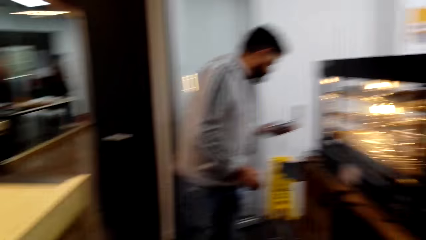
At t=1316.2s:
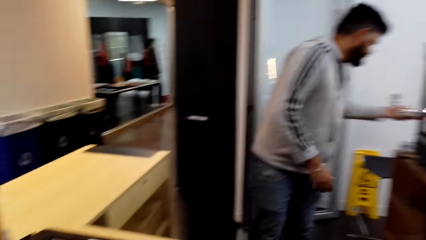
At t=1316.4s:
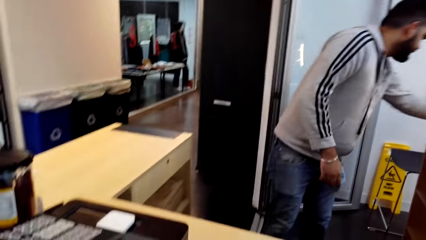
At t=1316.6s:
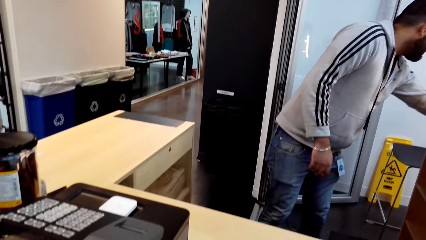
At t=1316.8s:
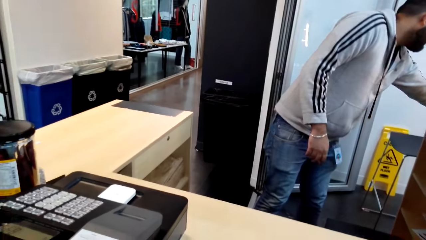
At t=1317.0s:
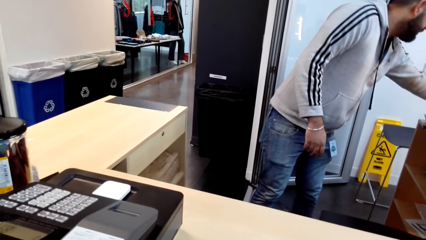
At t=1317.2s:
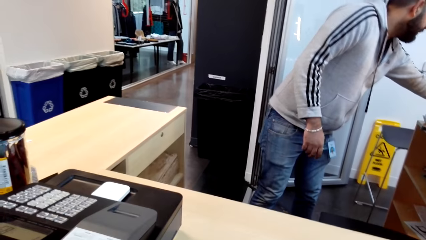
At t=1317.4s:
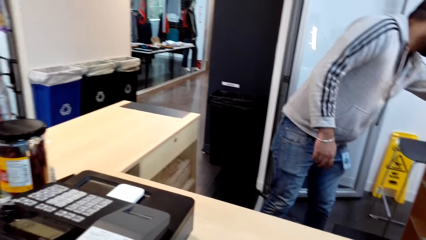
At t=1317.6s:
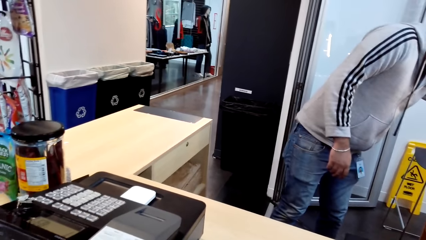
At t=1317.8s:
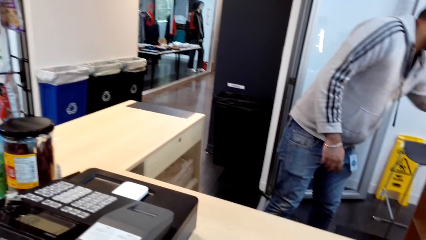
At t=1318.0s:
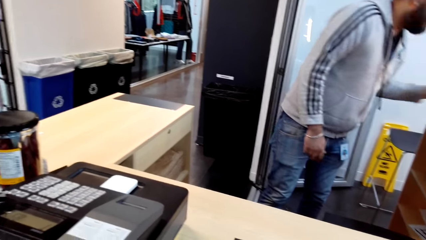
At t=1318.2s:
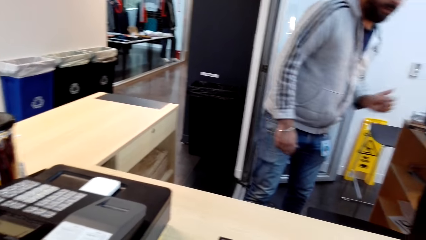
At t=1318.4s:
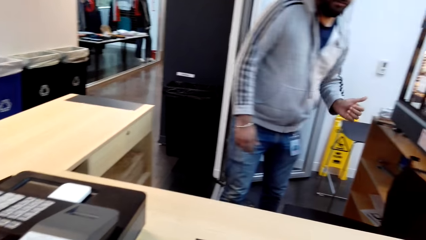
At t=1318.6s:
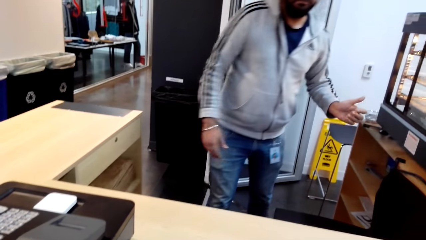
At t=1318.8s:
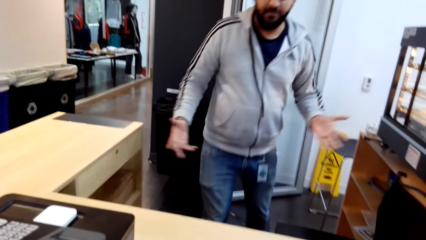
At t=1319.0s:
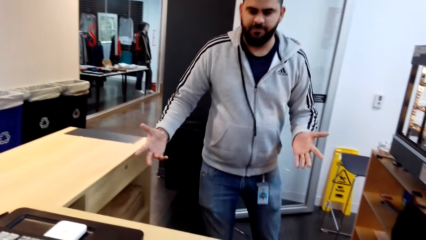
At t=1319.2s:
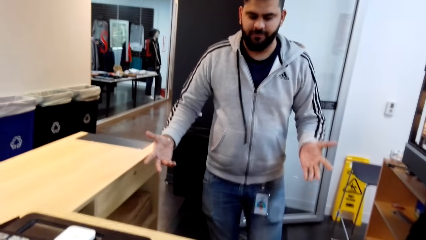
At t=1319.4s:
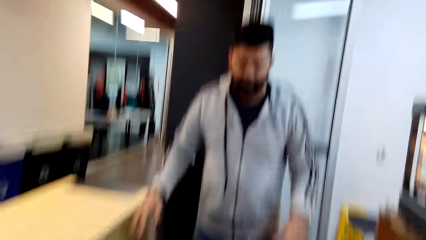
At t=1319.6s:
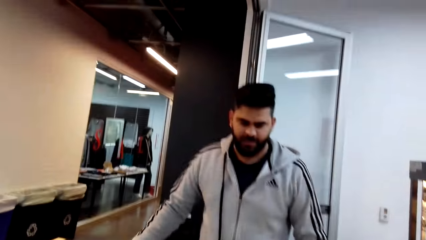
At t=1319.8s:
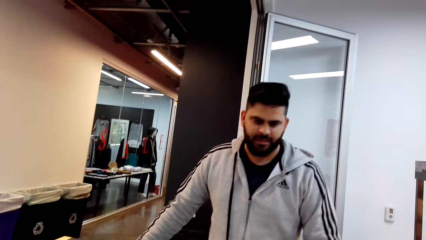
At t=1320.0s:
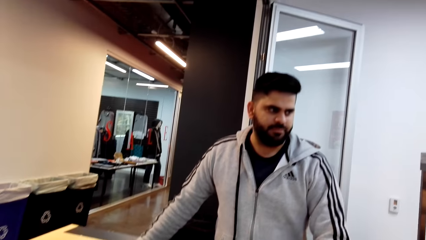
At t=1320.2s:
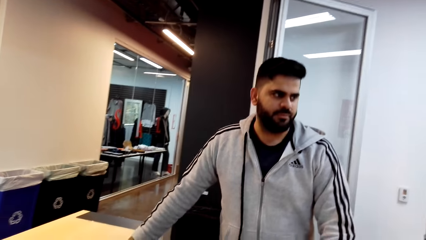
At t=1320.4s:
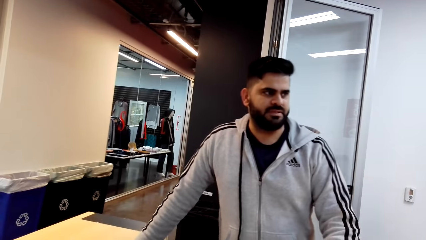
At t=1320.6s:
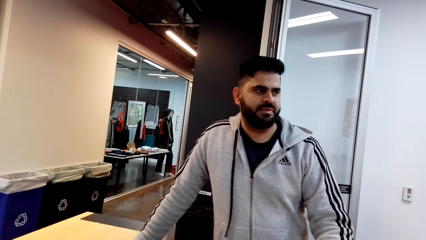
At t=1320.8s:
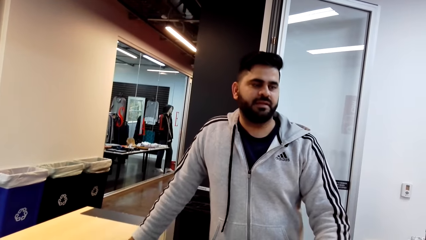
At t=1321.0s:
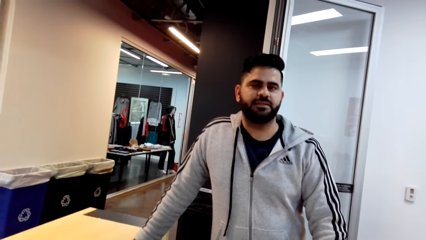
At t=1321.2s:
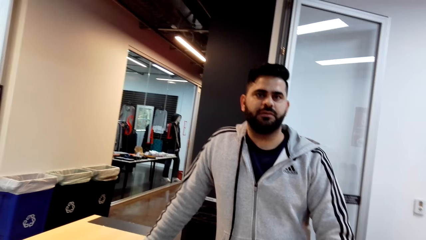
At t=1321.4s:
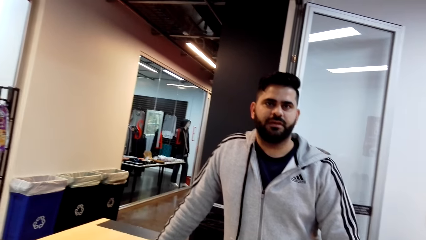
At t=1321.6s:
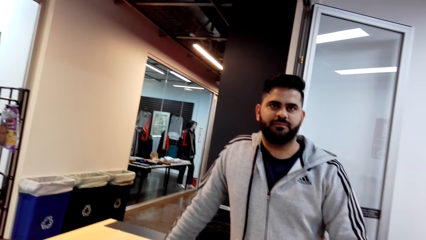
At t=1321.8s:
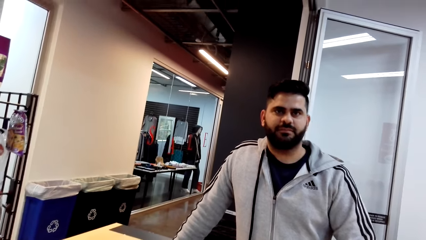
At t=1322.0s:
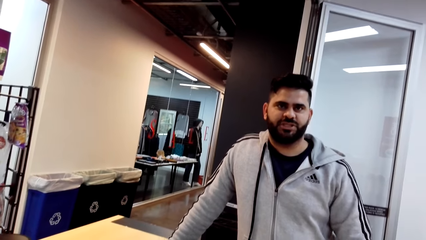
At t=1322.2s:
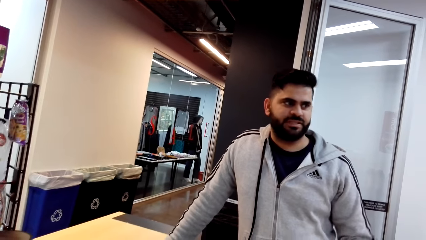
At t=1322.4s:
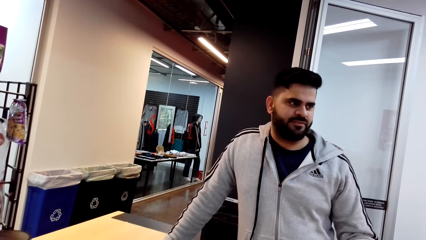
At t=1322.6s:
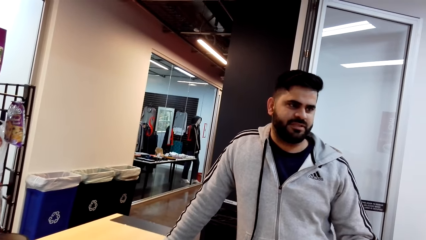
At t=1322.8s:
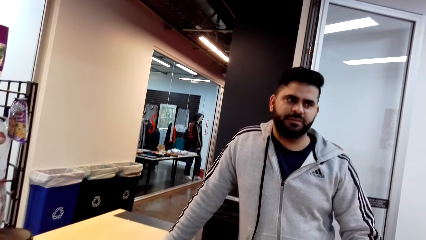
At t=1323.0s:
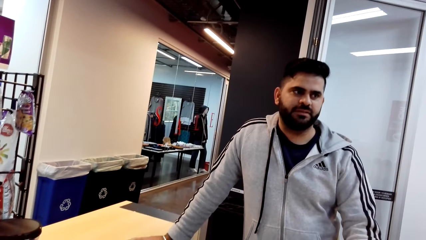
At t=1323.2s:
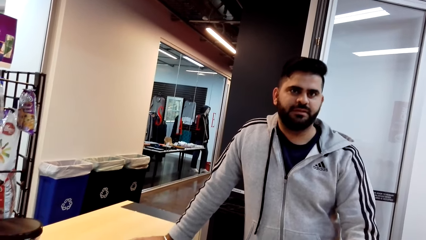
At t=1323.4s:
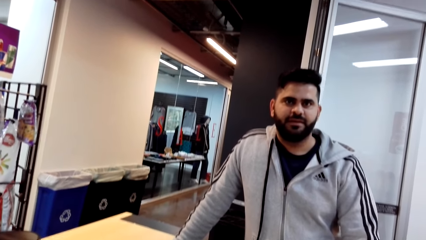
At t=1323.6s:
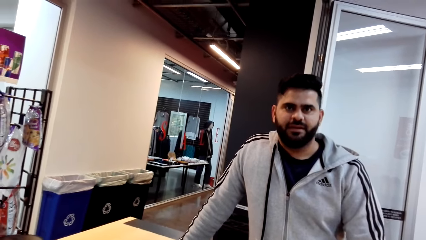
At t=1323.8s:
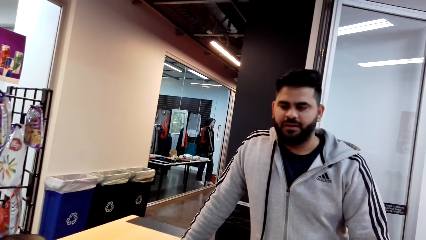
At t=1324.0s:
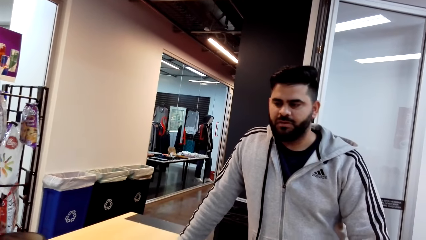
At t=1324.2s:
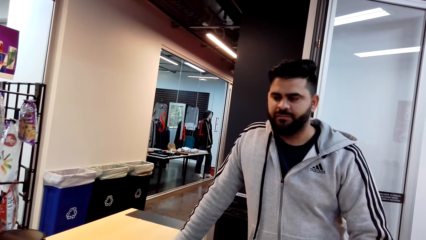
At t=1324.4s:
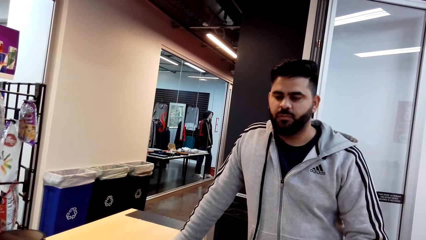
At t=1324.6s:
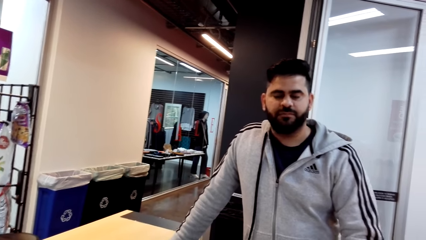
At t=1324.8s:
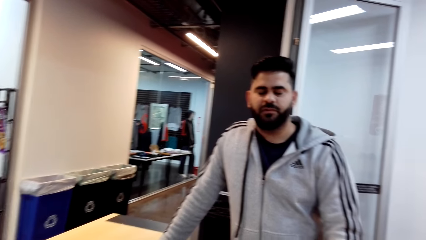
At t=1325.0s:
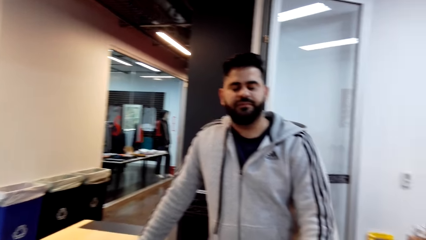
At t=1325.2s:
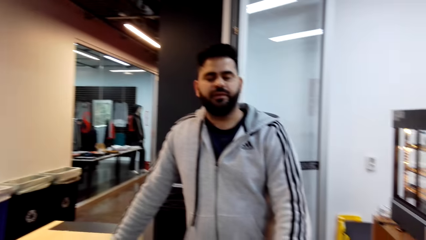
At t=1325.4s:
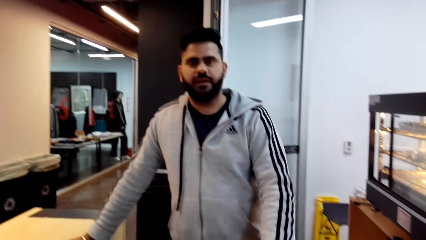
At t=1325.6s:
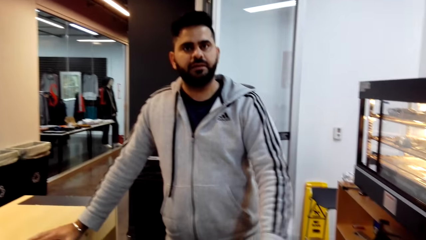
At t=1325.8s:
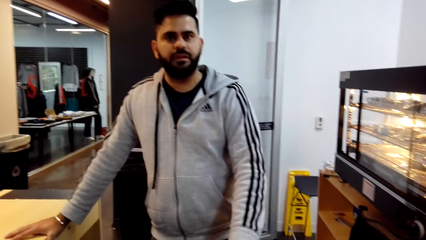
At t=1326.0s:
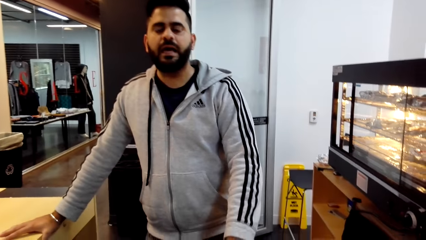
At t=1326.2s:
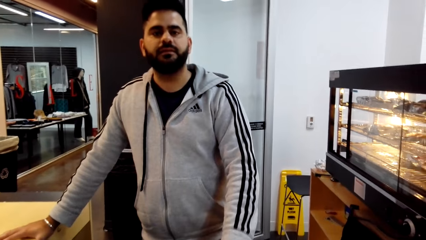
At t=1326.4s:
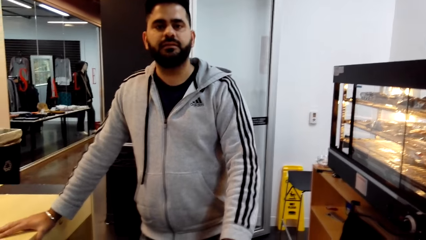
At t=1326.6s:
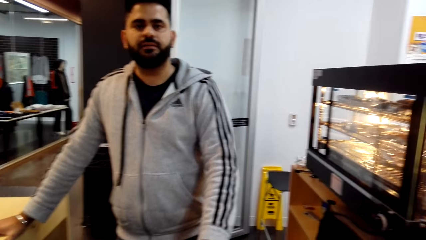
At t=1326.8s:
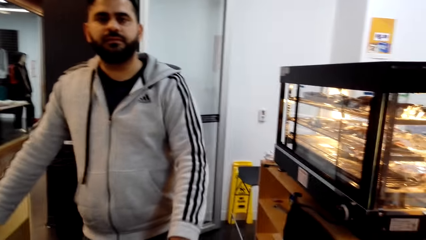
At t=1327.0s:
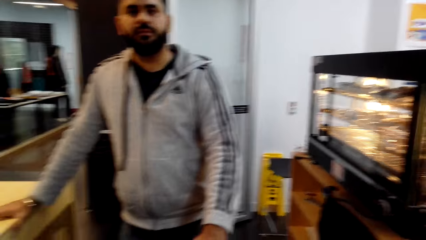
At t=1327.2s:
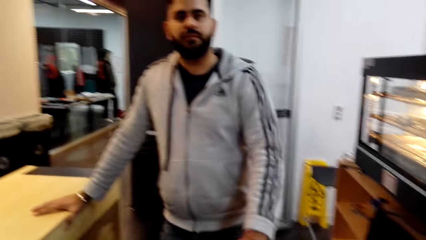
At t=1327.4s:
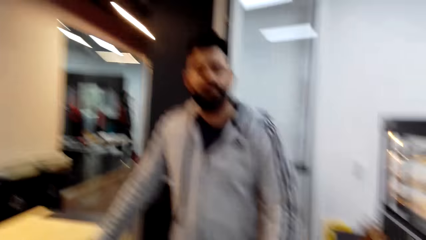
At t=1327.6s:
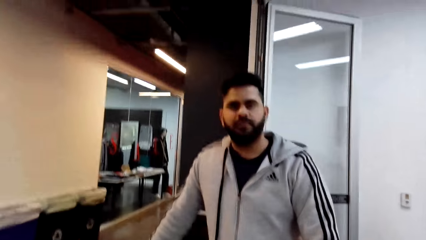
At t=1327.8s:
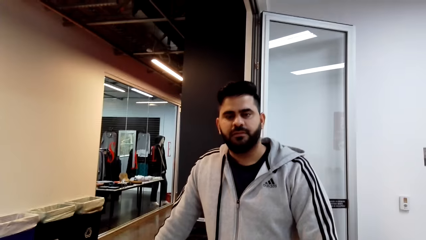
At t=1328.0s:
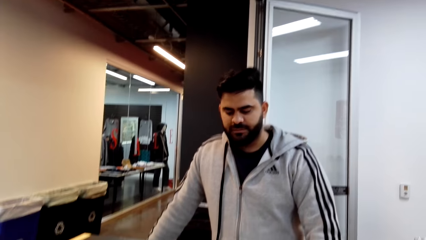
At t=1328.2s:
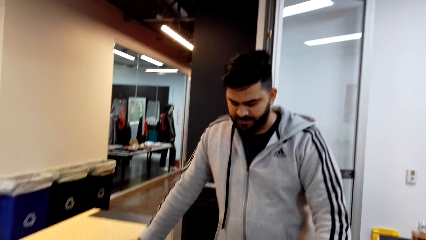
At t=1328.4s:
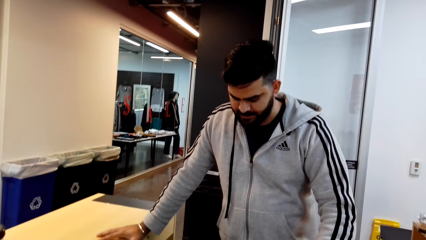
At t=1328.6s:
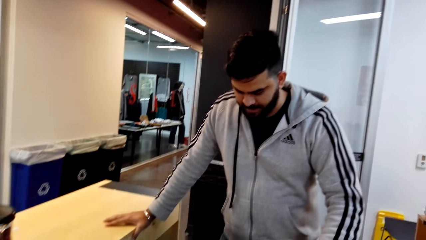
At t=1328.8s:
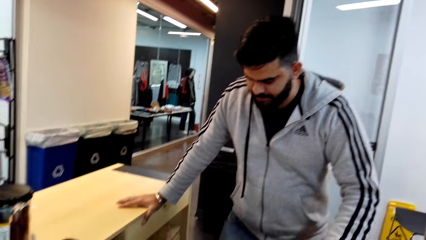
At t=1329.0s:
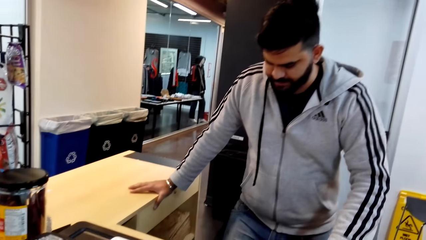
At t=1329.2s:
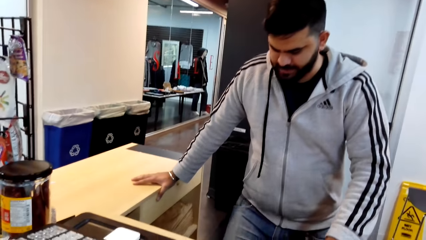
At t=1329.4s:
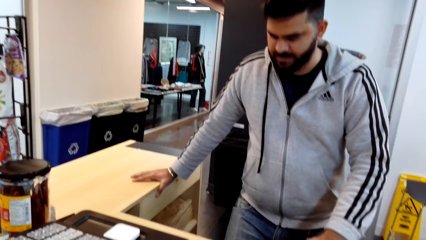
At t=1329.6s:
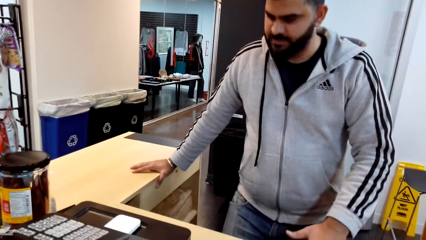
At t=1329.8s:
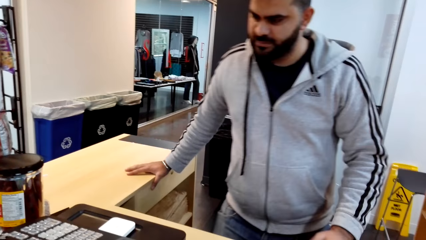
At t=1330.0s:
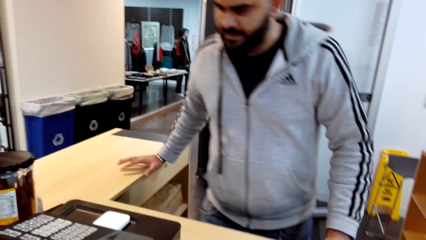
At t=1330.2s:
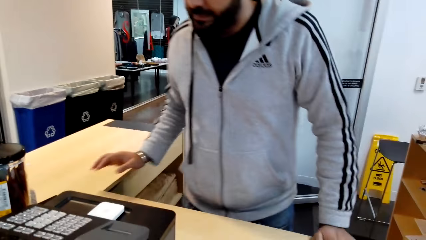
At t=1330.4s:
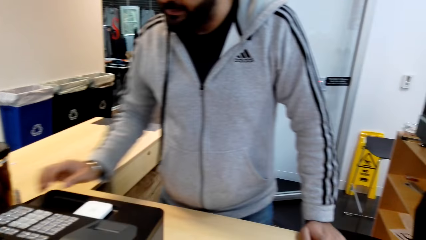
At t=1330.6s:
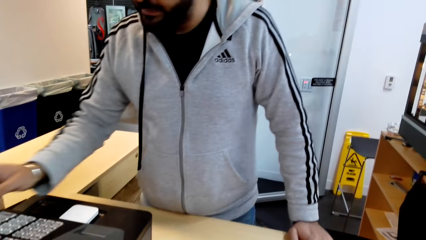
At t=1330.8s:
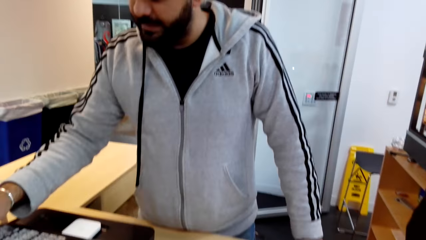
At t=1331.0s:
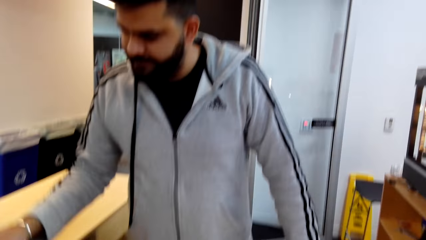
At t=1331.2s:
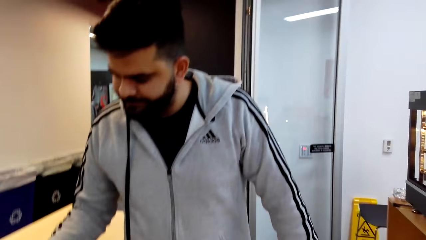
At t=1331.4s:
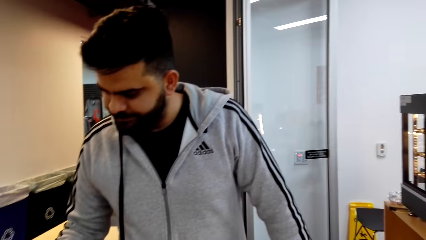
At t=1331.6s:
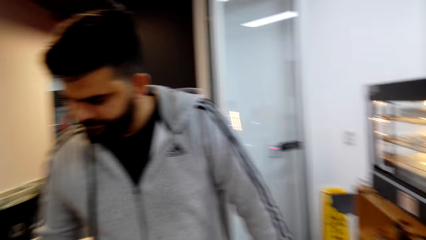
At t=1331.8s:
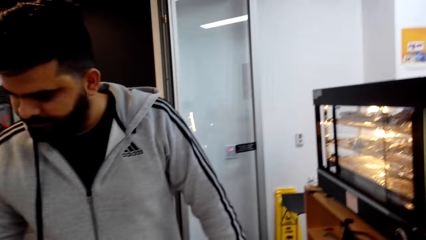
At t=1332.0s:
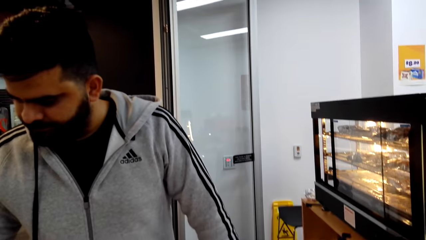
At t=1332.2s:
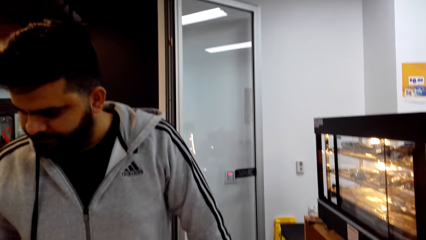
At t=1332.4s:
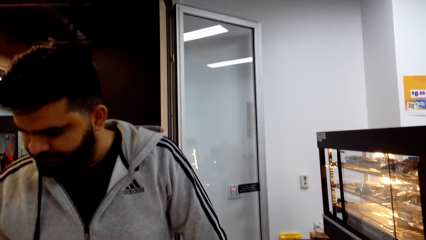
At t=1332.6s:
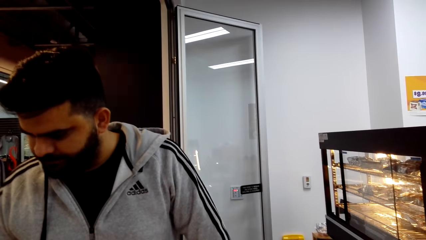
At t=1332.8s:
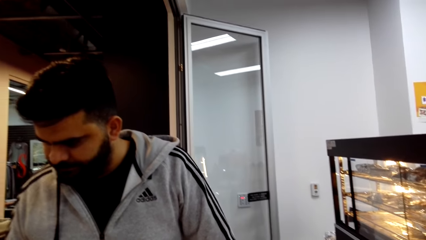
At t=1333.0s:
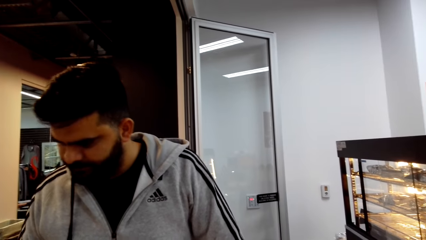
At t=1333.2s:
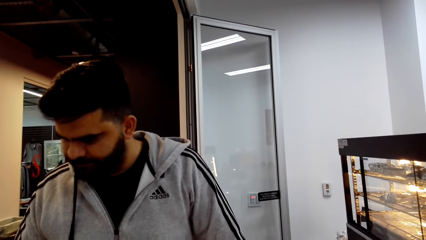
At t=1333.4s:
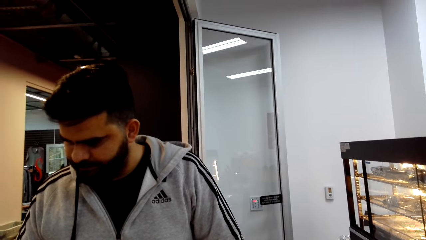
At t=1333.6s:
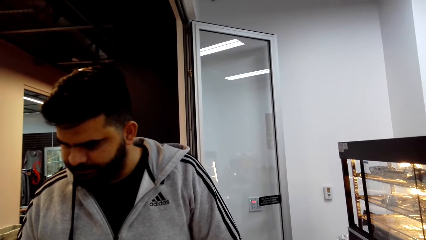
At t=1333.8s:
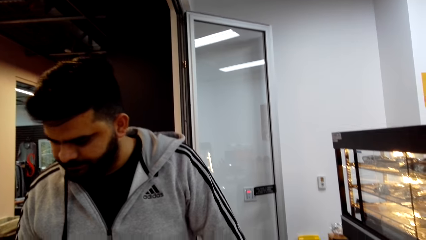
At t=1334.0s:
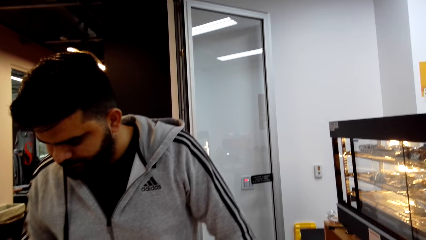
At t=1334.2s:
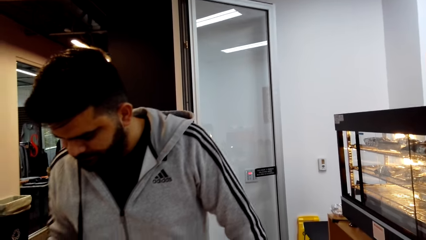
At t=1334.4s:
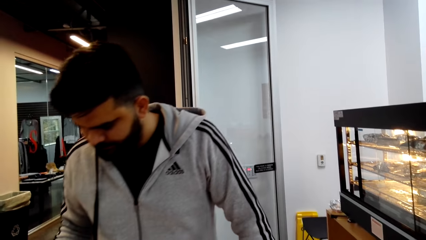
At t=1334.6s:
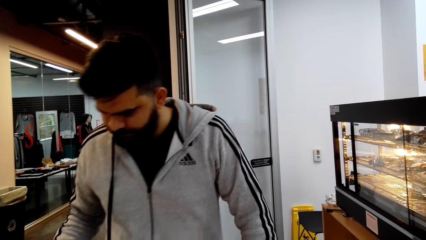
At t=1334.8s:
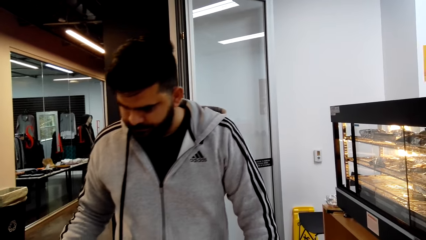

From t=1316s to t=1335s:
A man puts food on the counter and interacts with the camera wearer. The camera wearer interacts with the man. They look around a supermarket. The man interacts with the camera wearer. The camera wearer looks around the supermarket. They interact with the man. They use a computer. They look around the supermarket.
